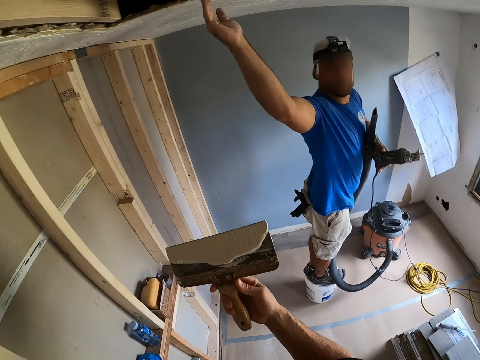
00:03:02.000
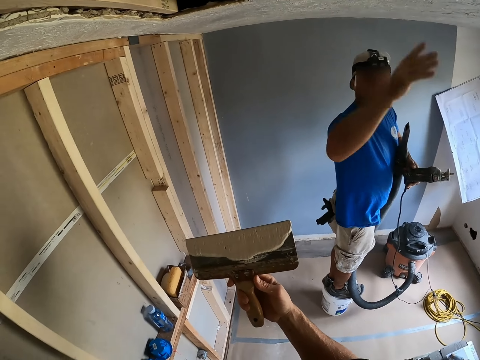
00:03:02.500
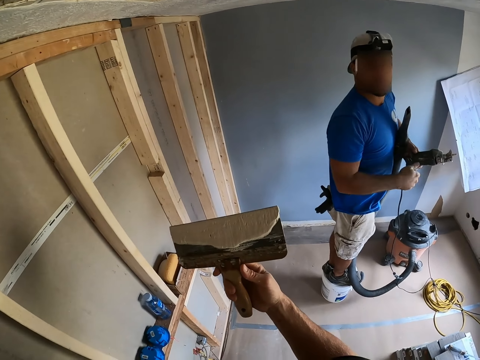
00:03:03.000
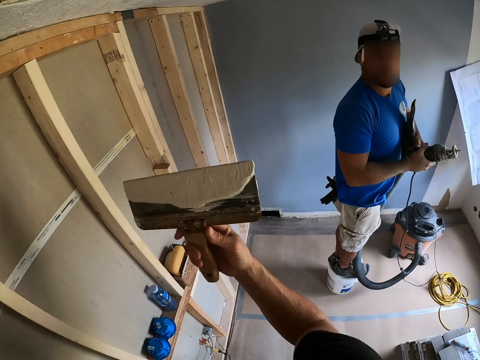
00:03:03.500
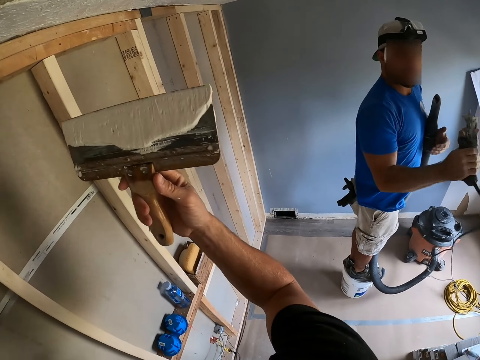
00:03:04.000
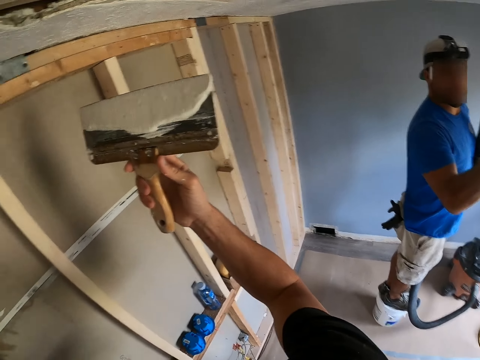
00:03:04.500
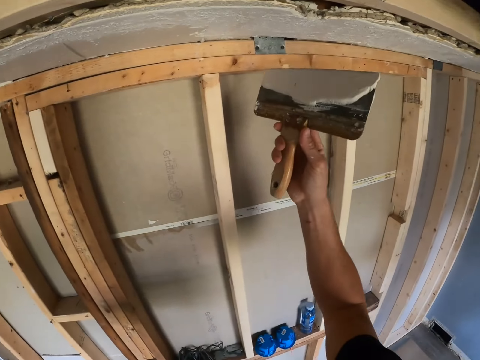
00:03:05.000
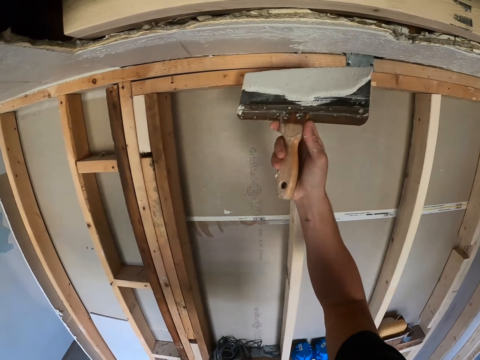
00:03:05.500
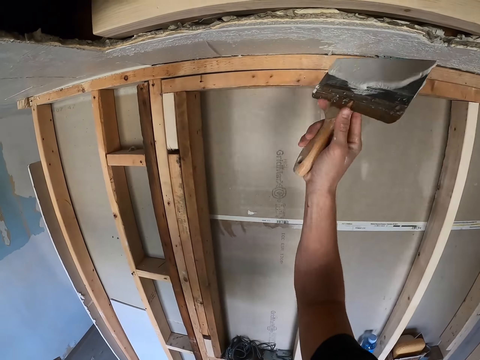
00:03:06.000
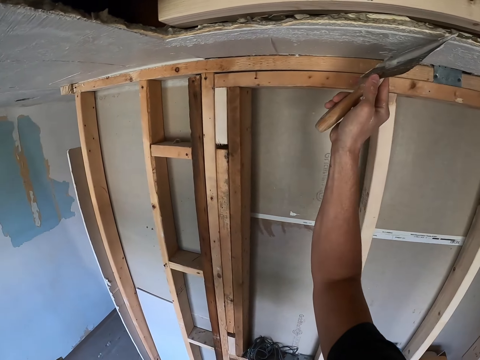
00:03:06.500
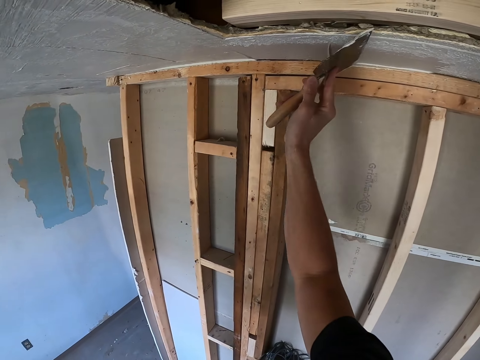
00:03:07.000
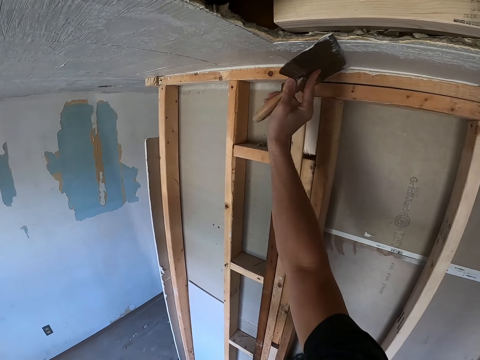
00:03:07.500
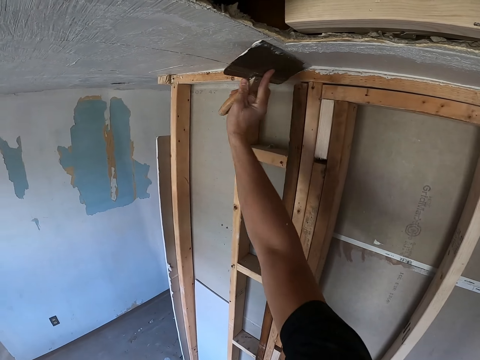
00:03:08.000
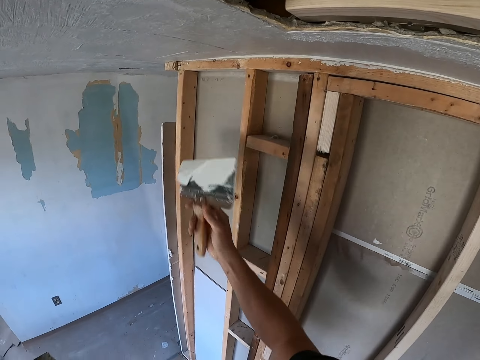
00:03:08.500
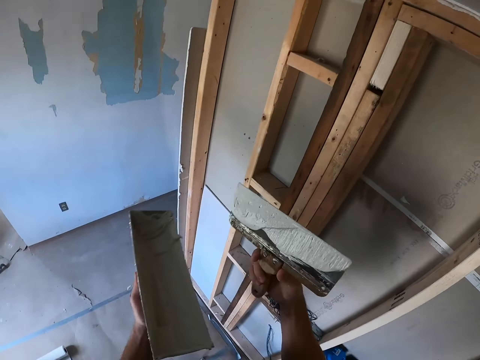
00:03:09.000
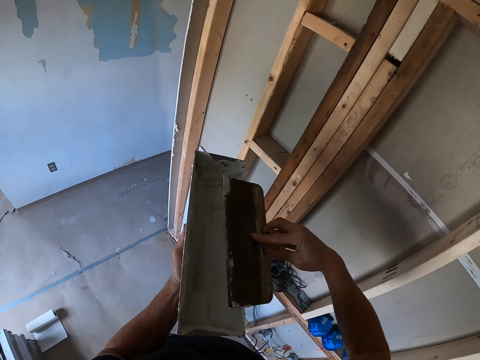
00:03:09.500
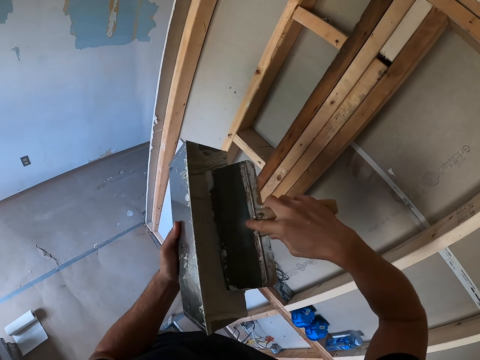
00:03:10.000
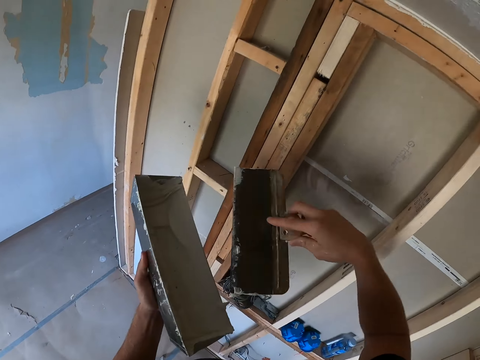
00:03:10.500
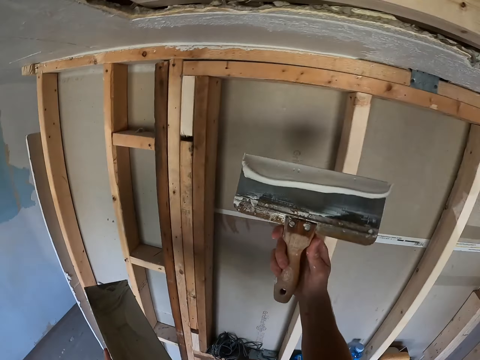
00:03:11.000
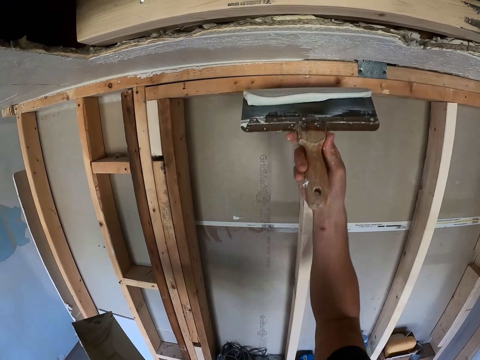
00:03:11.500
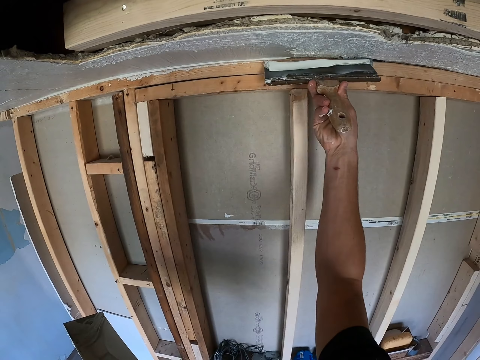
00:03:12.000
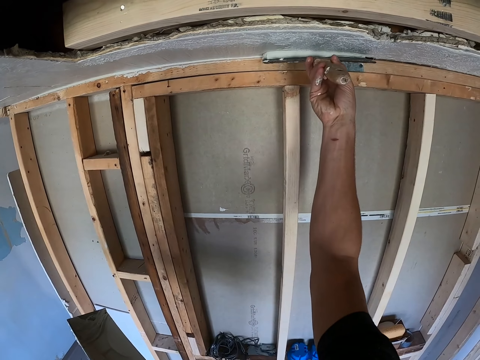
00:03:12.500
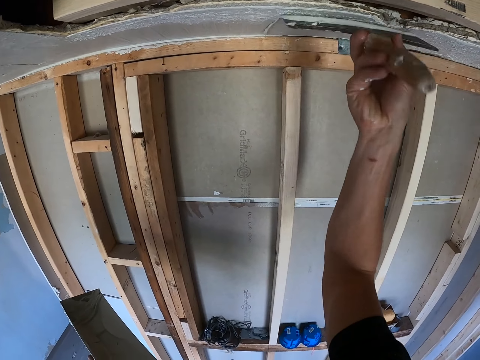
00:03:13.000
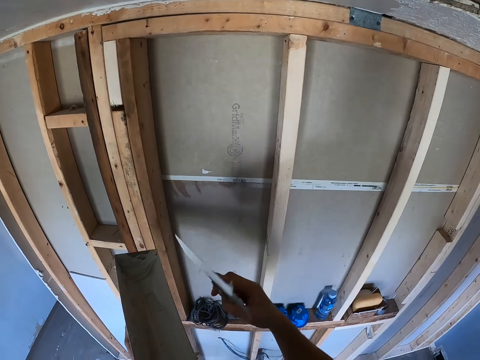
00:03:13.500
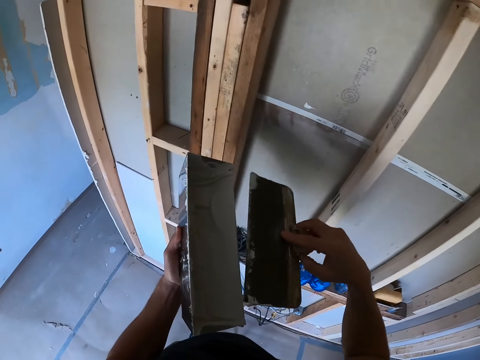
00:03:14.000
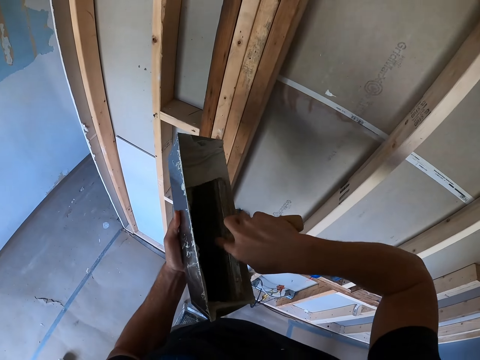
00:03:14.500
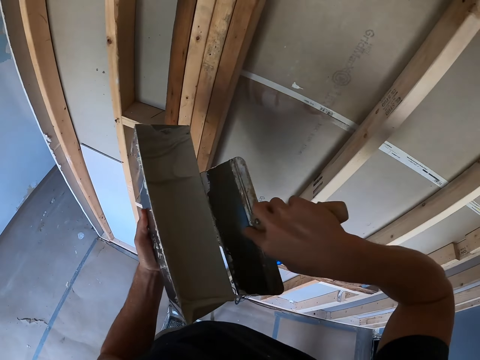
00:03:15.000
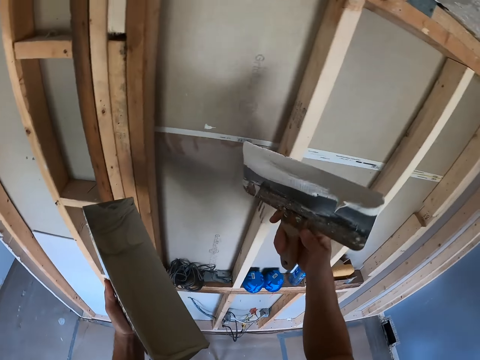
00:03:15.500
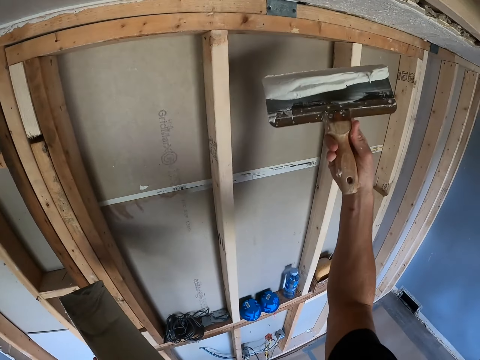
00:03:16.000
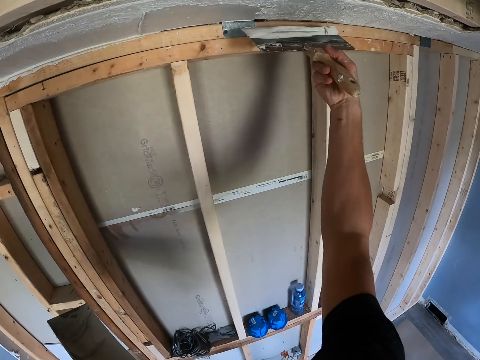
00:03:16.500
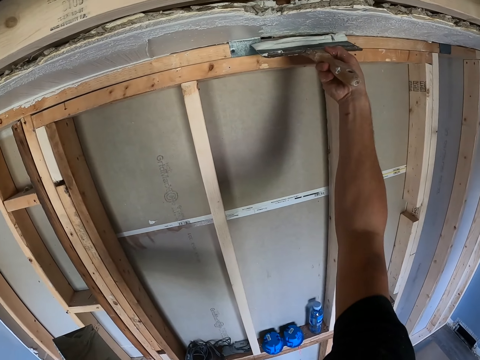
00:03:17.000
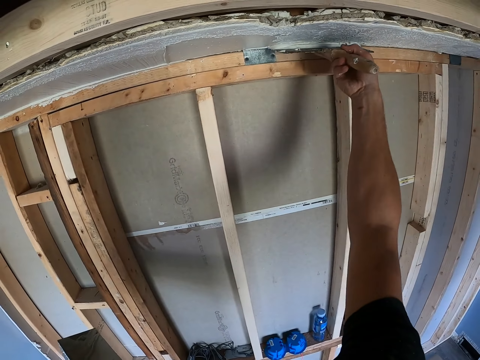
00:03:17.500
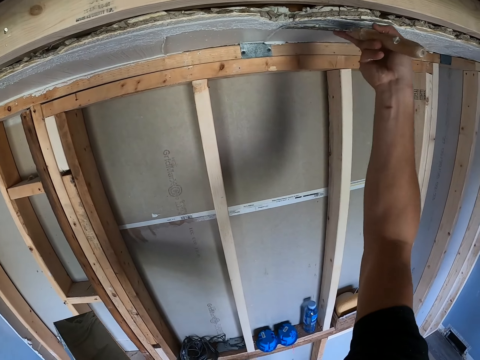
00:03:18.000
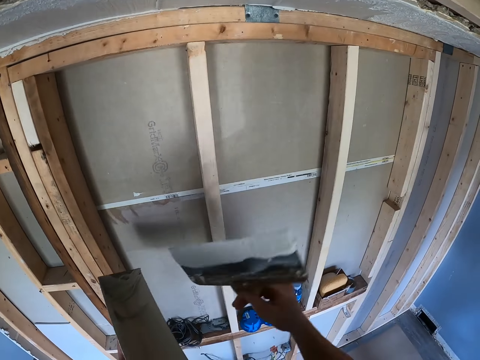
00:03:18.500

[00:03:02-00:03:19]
The camera wearer plasters the ceiling with a plastering spatula. They remove excess paint from the plastering spatula and scoop the paint with the plastering spatula in the paint box. They plaster the ceiling with the plastering spatula. They scoop the paint with the plastering spatula. They plaster the ceiling with the plastering spatula.

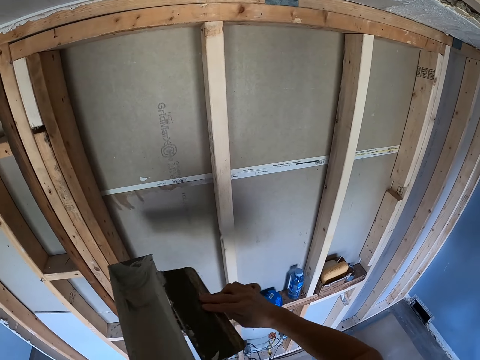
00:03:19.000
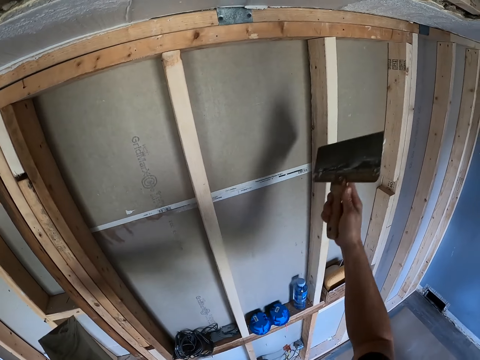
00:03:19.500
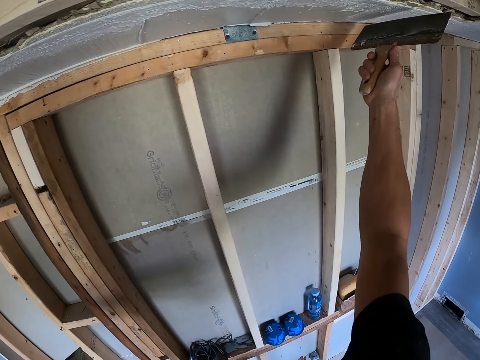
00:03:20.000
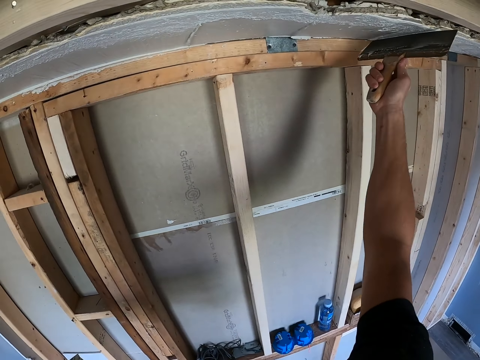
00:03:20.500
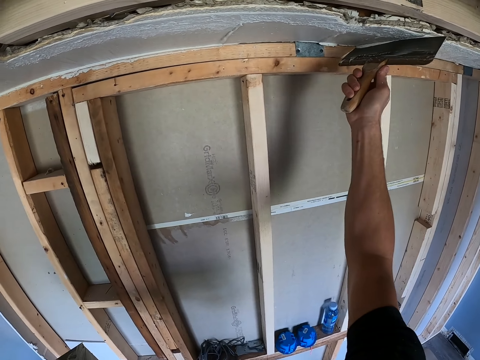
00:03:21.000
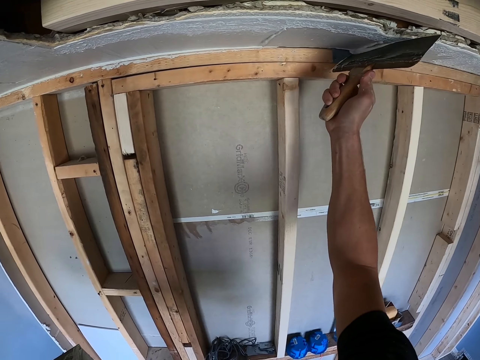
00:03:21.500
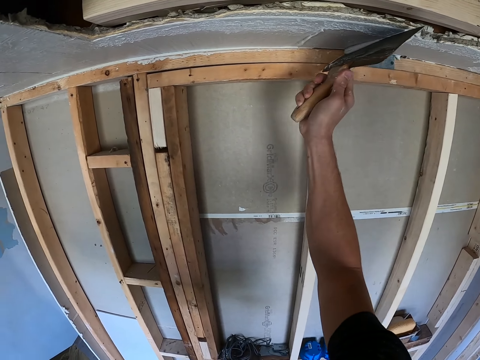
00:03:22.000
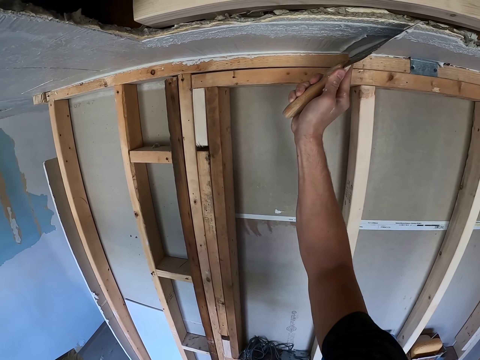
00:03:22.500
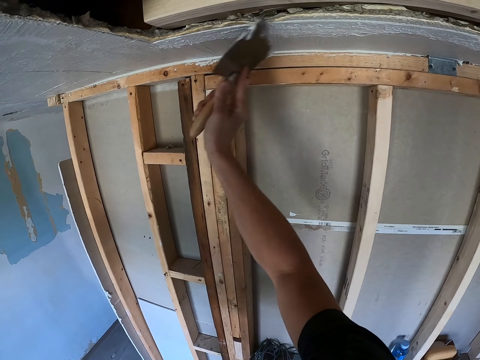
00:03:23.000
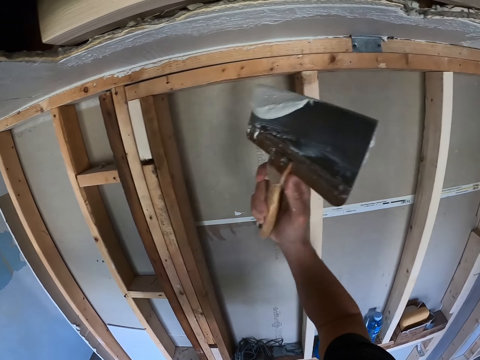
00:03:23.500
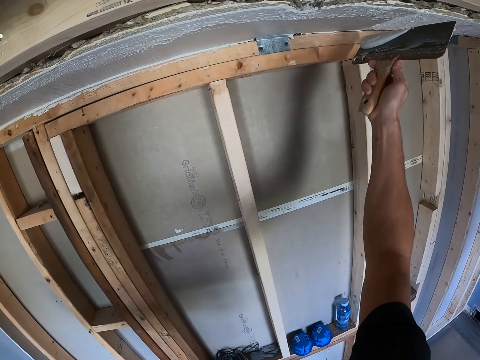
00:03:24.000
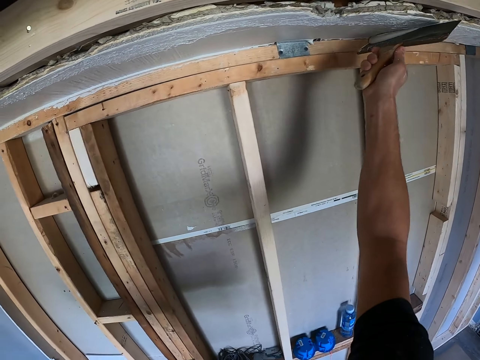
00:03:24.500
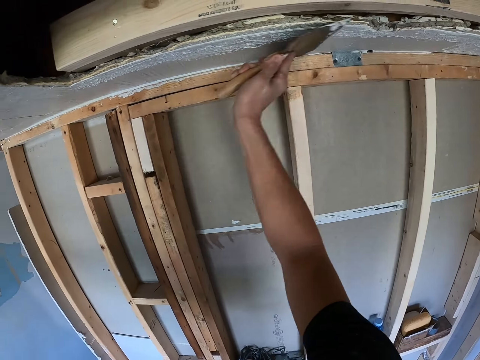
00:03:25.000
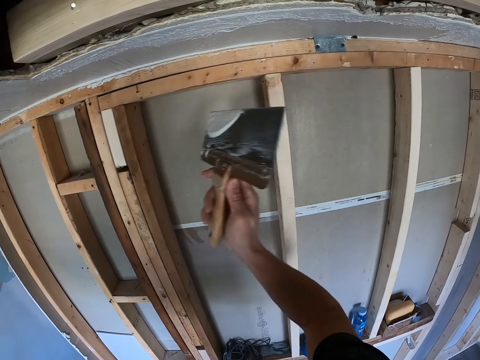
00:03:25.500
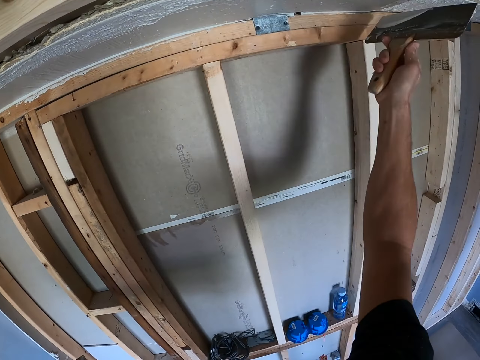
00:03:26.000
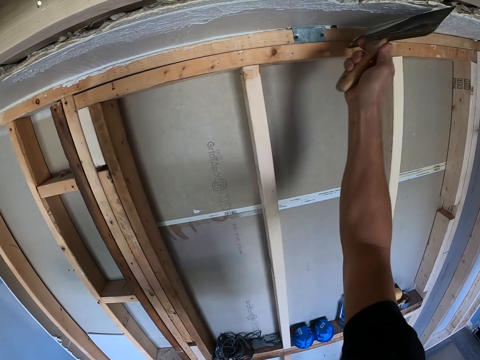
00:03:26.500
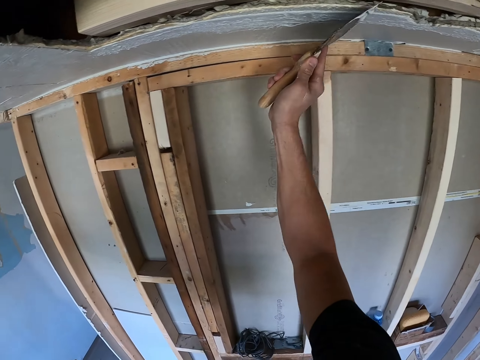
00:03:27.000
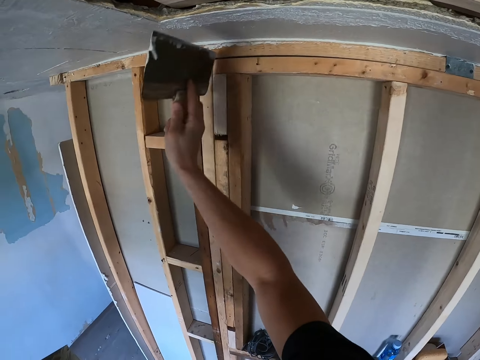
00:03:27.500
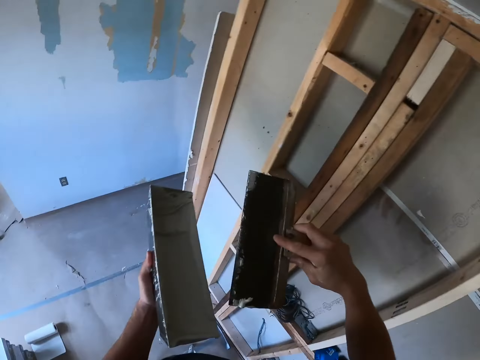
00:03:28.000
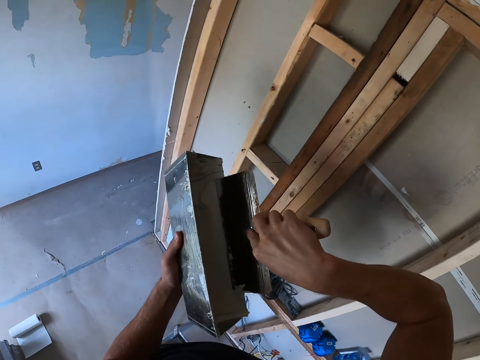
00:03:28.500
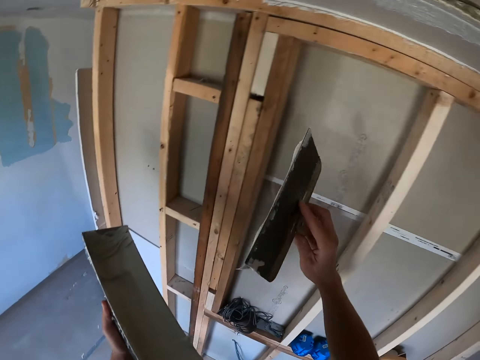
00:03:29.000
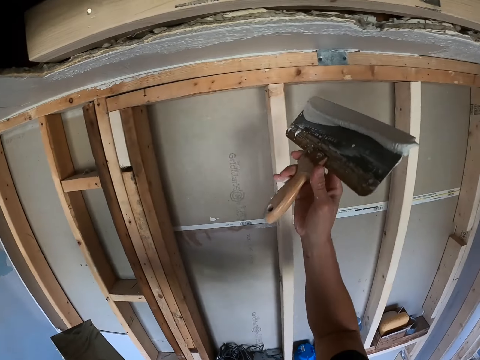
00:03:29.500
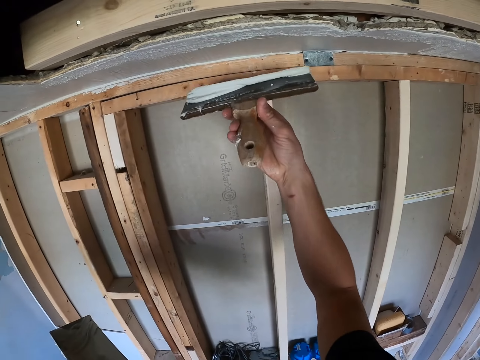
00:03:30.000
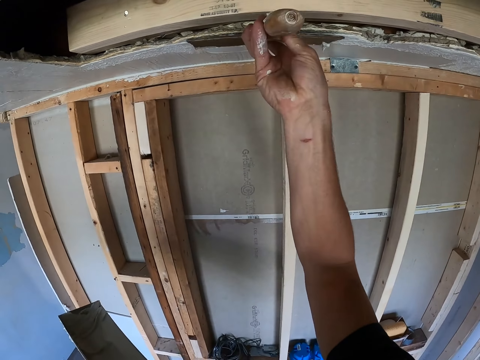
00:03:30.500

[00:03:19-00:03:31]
The camera wearer removes excess paint from the plastering spatula. They plaster the ceiling with the plastering spatula or brush. They dip the brush in the paint box. They scoop the paint with the plastering spatula in the paint box.
